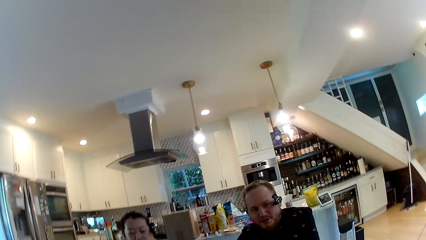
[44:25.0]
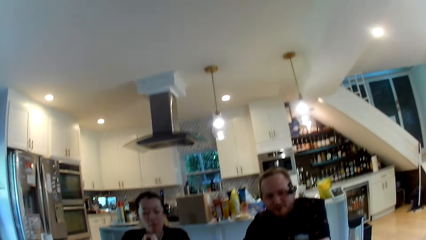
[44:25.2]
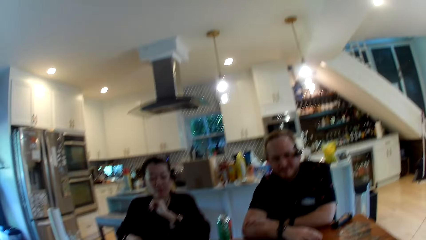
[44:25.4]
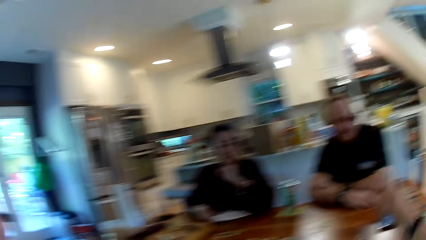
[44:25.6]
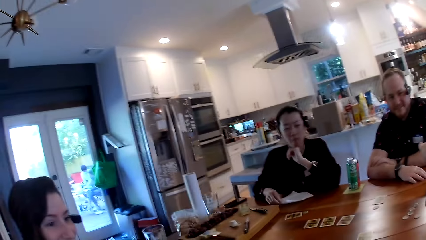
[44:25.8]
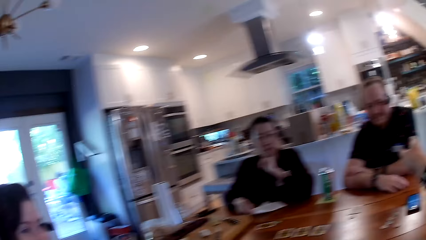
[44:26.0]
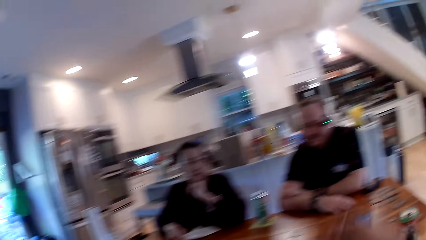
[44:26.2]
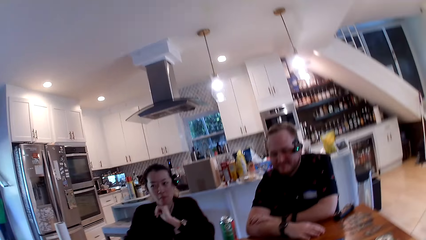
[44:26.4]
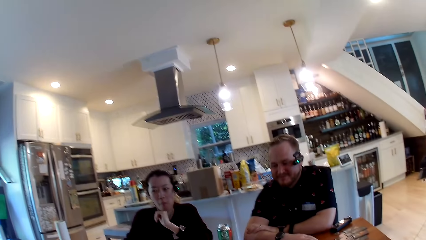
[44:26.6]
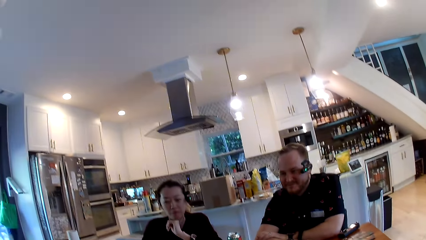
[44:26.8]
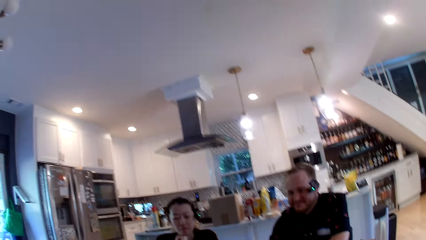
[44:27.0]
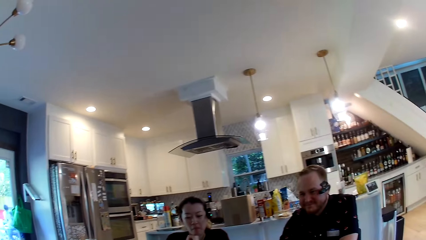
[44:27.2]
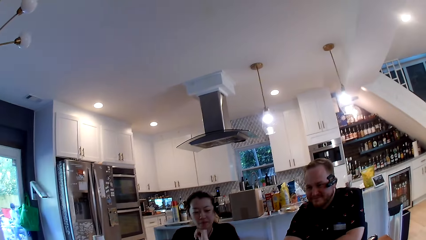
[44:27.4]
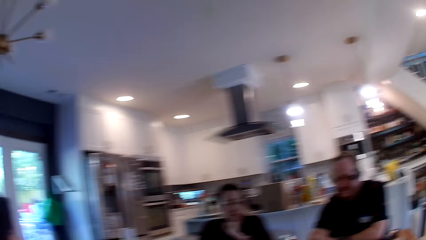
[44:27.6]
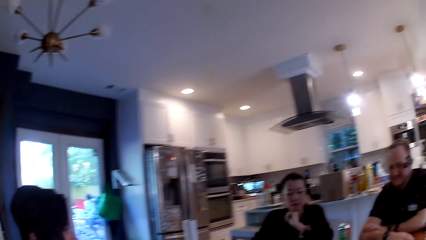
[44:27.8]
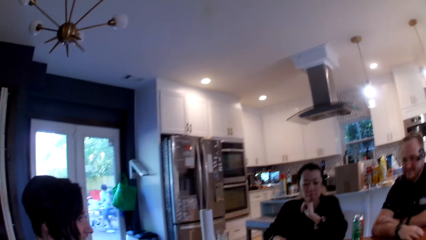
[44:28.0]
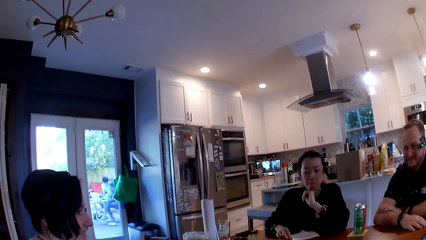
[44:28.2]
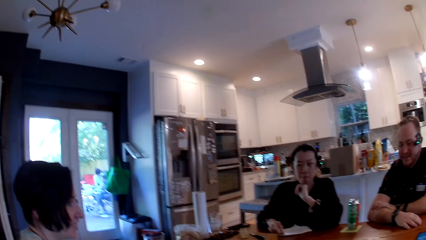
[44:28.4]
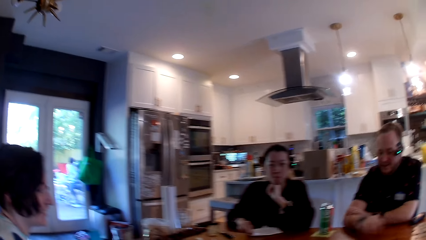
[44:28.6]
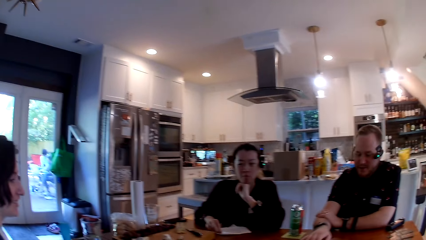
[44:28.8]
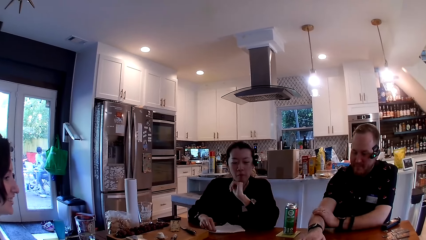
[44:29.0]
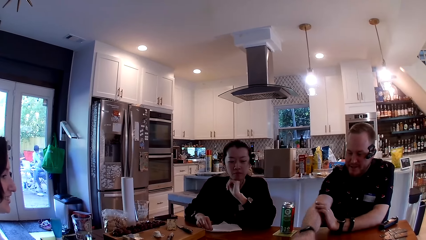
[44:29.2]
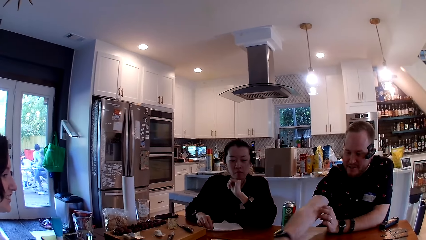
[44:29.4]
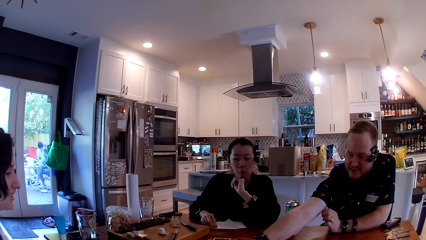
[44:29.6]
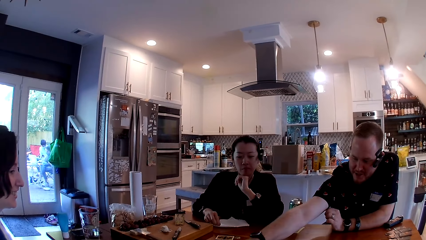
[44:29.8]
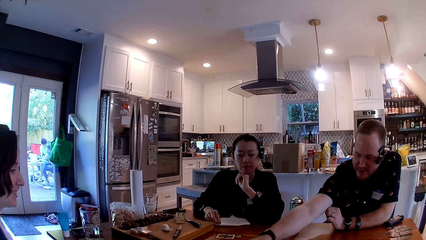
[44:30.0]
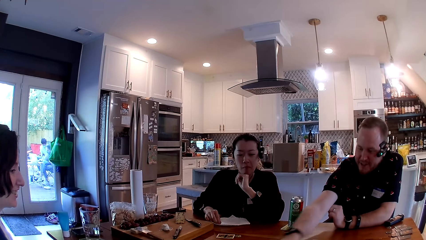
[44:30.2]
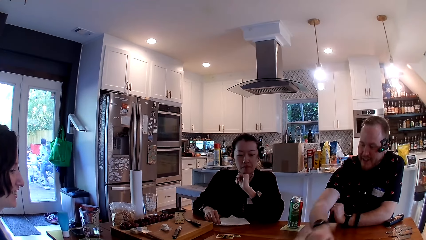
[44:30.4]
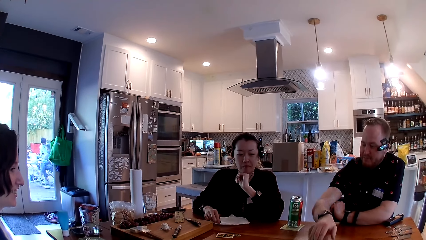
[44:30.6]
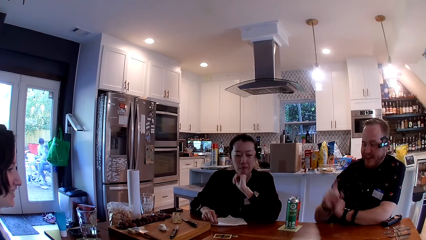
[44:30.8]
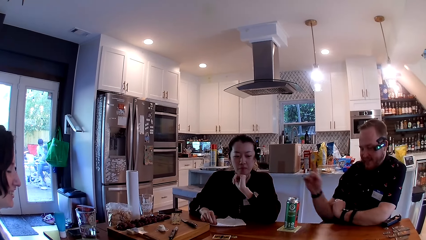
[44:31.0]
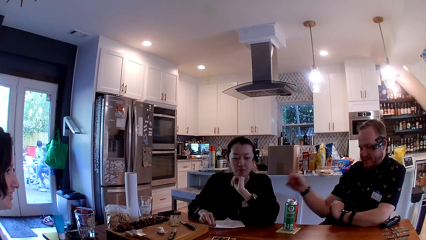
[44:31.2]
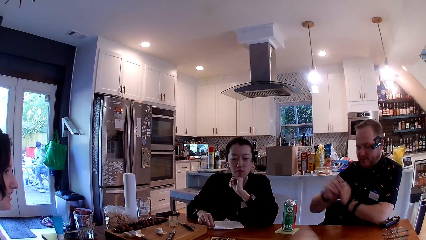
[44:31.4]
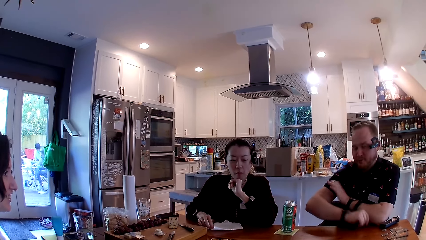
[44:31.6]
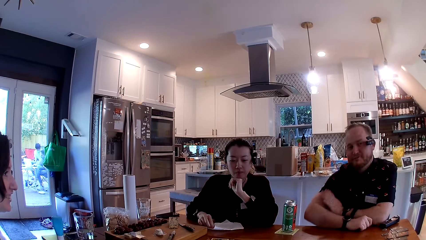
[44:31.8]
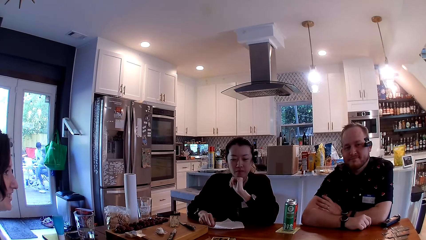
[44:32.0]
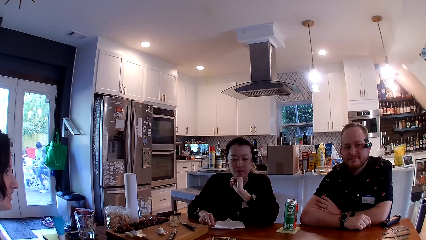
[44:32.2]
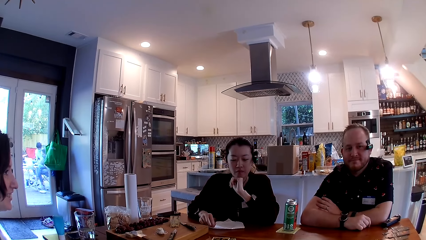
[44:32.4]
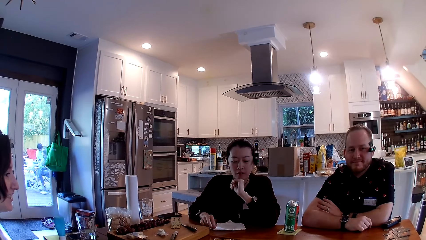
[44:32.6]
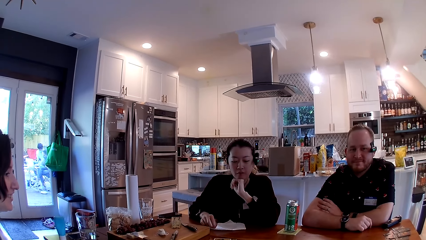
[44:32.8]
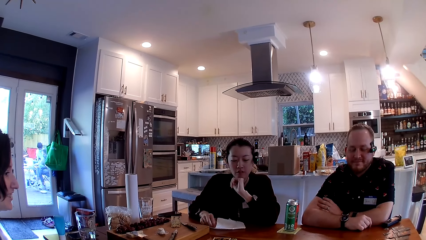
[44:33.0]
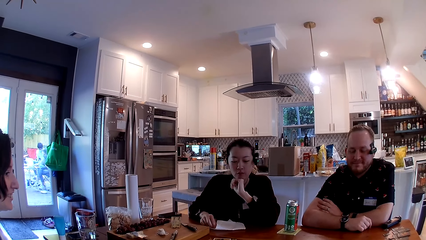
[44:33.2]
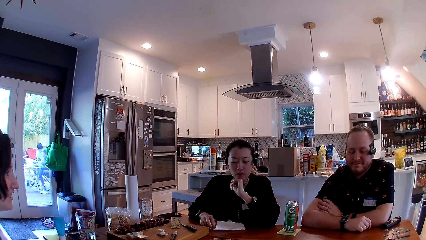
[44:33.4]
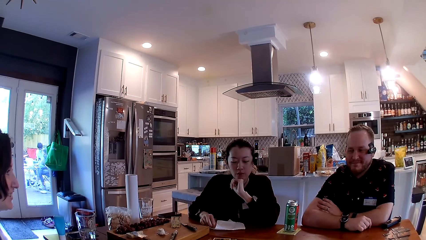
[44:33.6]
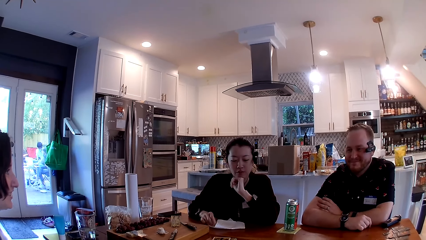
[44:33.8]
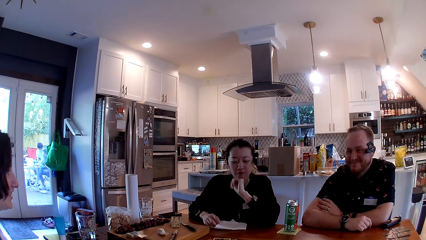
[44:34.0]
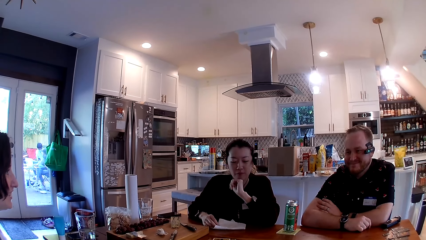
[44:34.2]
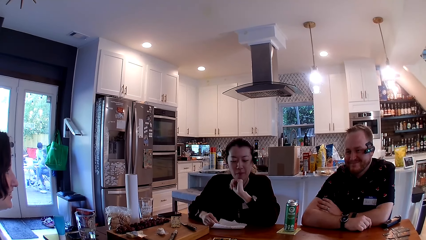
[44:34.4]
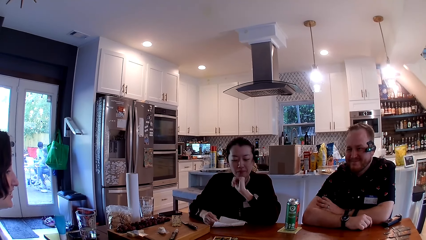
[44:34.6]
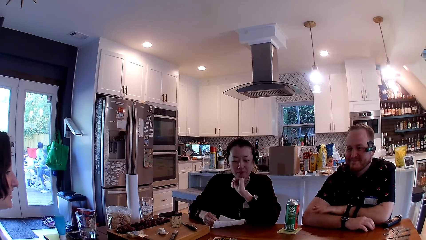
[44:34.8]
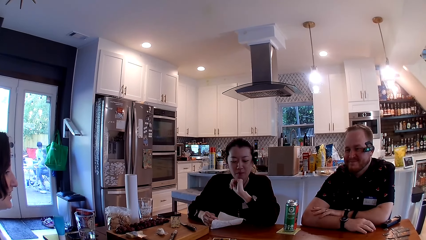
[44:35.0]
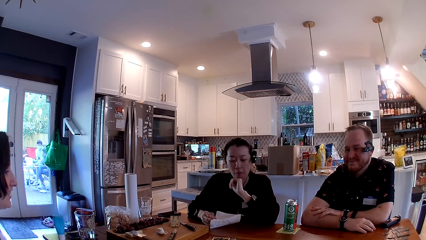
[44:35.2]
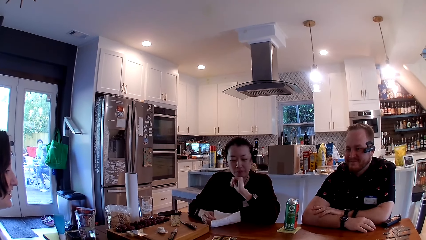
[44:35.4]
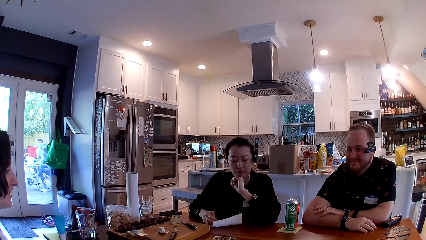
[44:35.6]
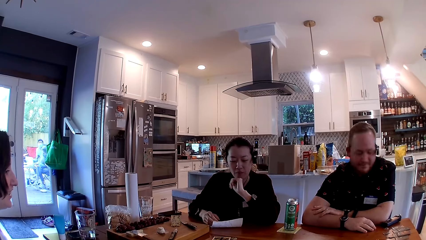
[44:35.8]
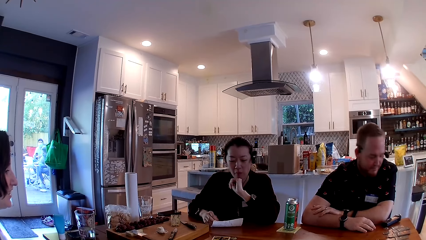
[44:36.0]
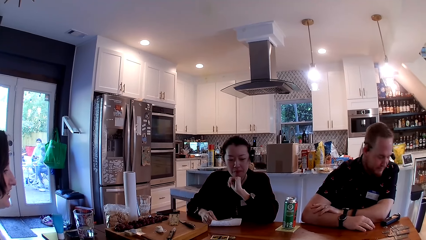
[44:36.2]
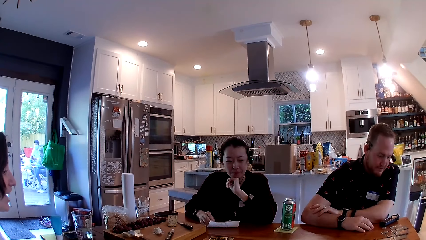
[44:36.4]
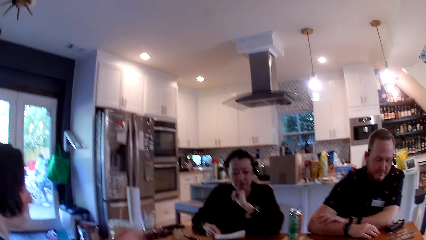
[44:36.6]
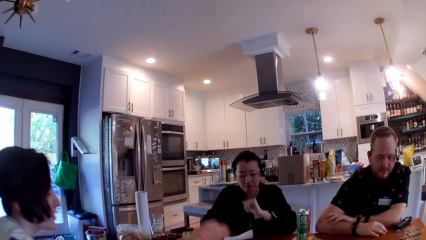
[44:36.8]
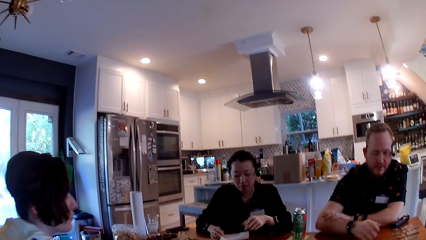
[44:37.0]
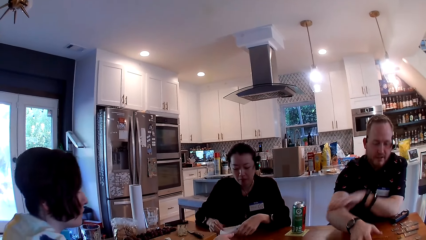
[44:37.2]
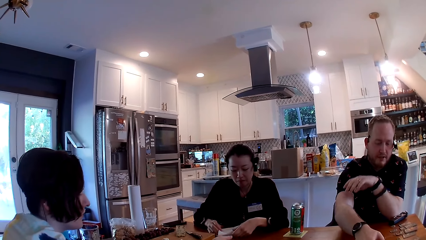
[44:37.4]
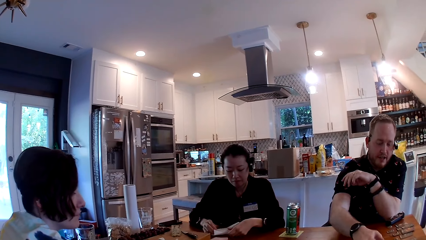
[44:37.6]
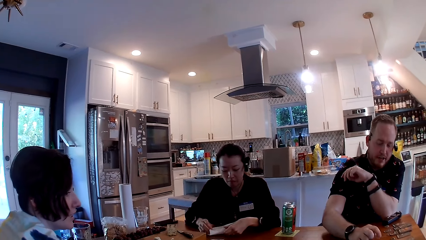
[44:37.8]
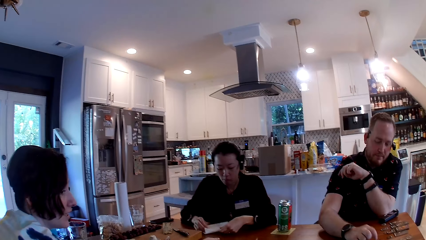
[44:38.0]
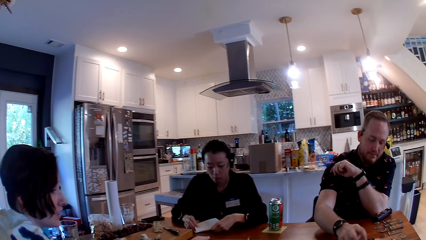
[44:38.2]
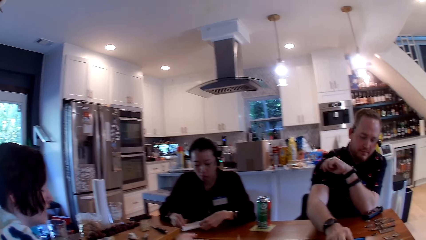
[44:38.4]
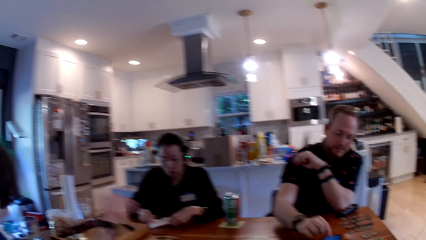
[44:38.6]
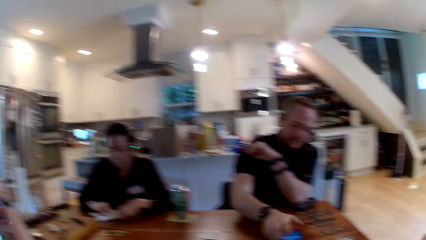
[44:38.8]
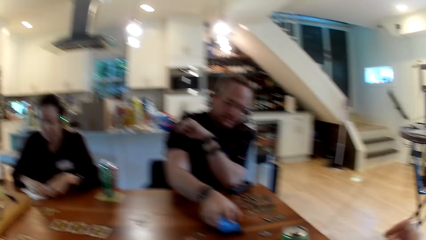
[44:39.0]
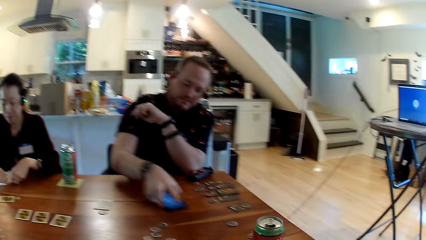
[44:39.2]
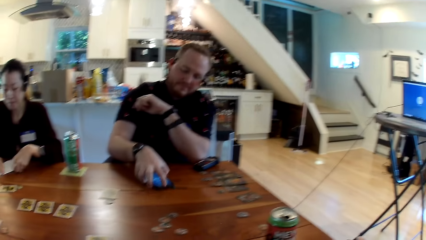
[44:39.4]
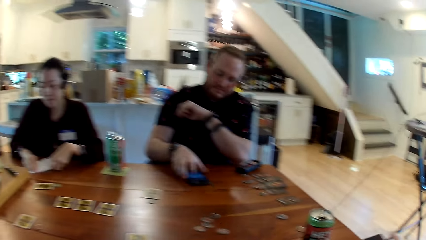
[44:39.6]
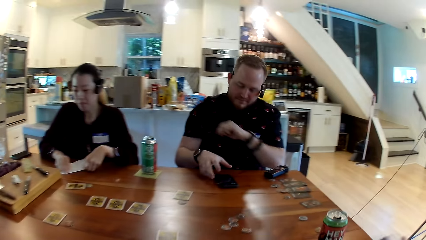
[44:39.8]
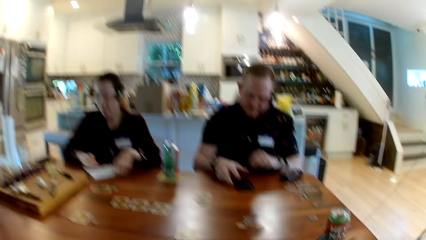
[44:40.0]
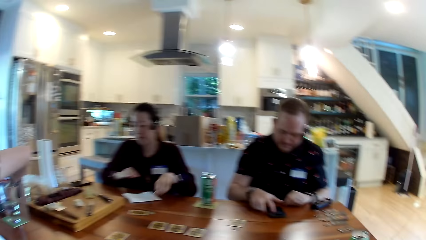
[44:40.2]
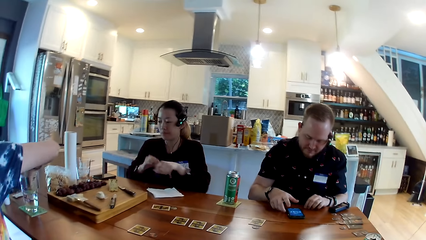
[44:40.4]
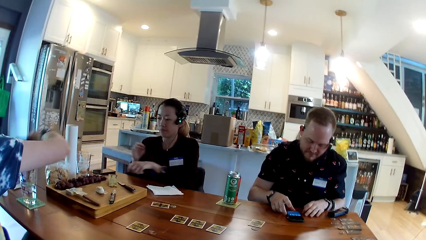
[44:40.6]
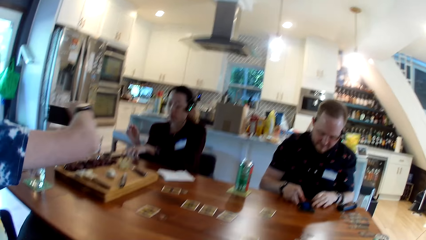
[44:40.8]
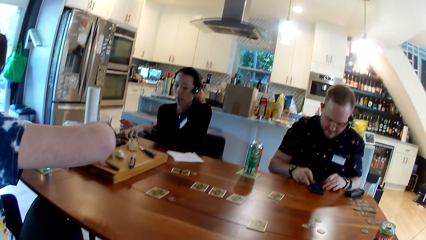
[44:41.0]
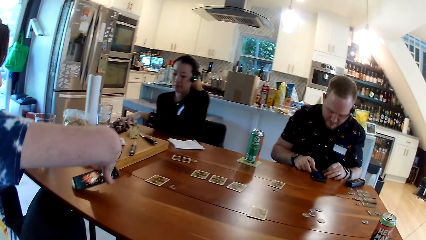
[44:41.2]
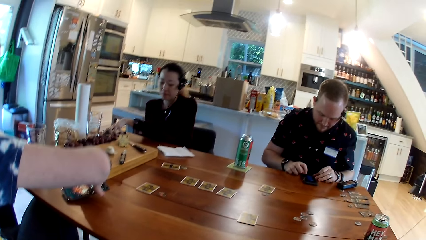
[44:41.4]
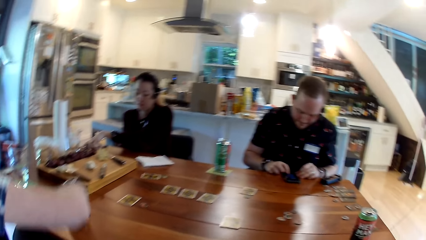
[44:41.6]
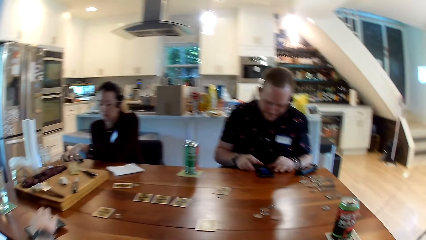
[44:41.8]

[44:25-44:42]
The man moves a card to an area of the table with his right hand. The man raises his hand. The camera wearer stares at a person, another person and the man. The first person moves the card on the table. The camera wearer looks around the table. The man moves the phone on the table. He picks up his phone from the table with his right hand. A woman drops her phone on the table with her right hand. The first person moves the phone on the table.
